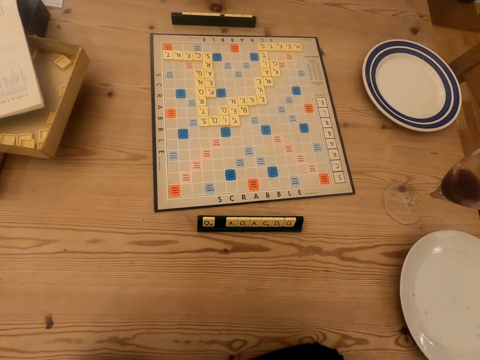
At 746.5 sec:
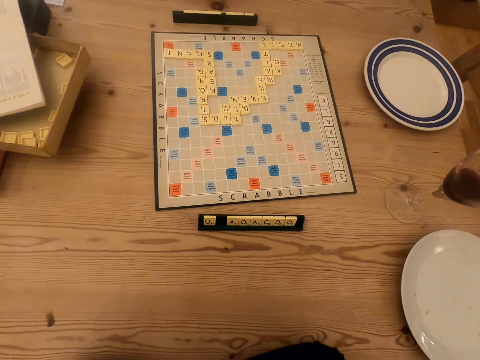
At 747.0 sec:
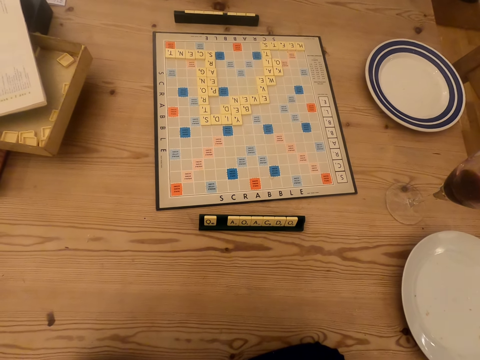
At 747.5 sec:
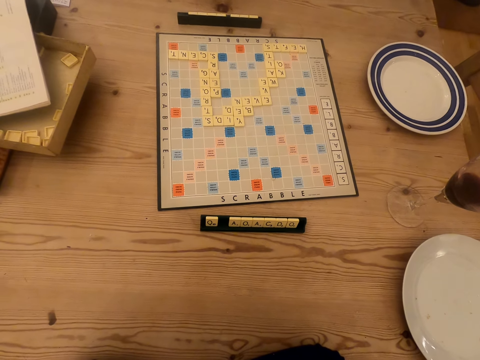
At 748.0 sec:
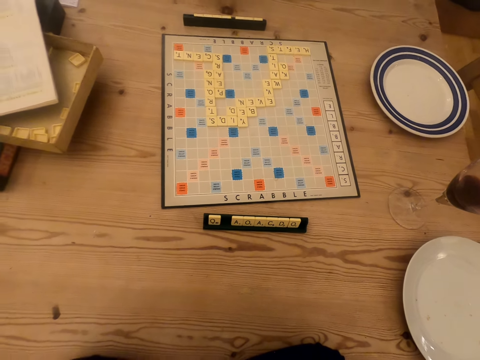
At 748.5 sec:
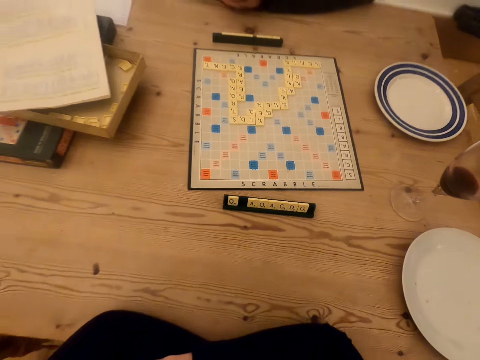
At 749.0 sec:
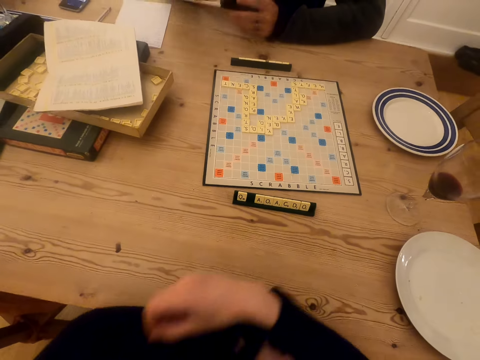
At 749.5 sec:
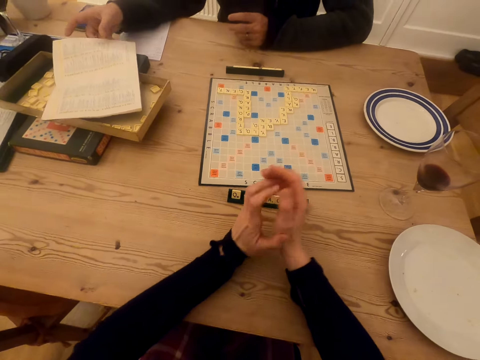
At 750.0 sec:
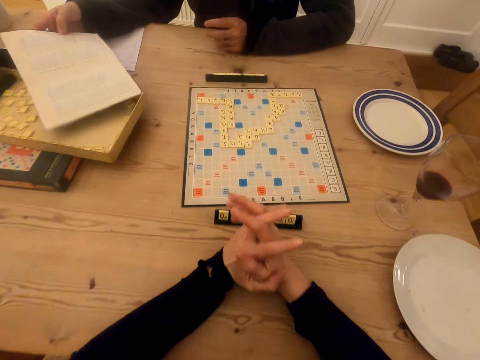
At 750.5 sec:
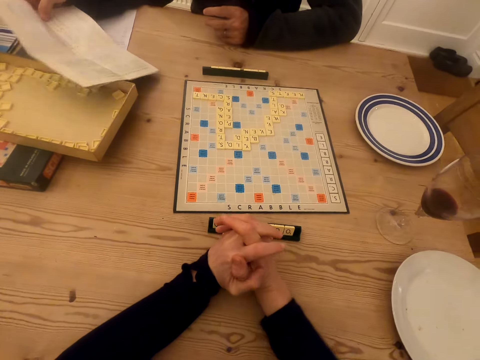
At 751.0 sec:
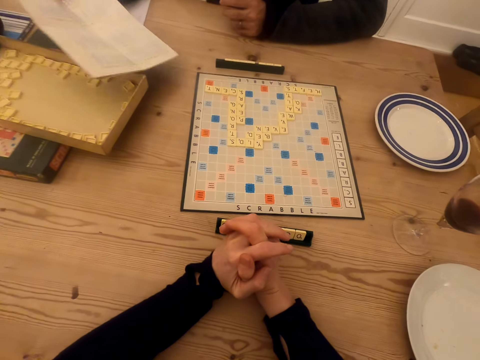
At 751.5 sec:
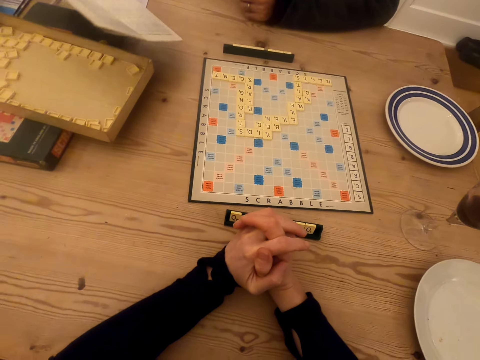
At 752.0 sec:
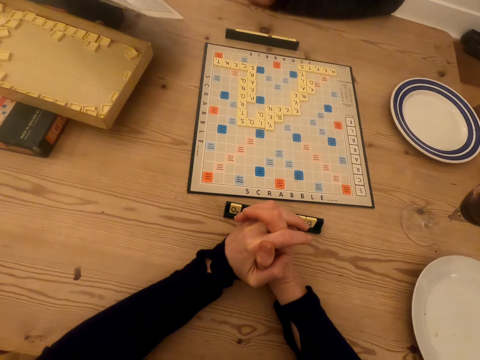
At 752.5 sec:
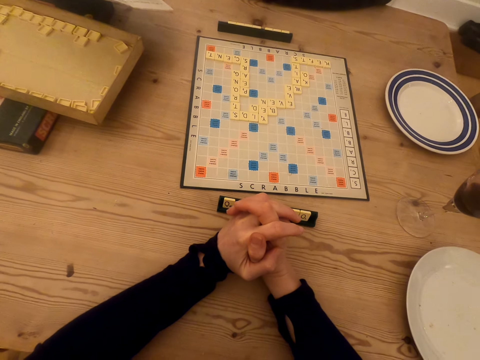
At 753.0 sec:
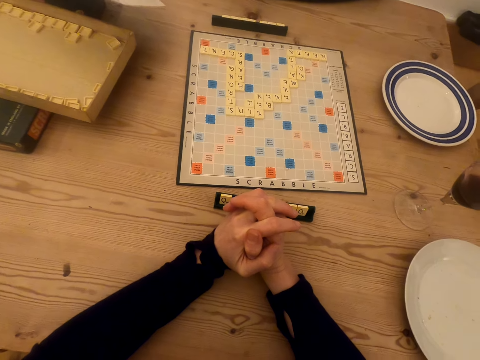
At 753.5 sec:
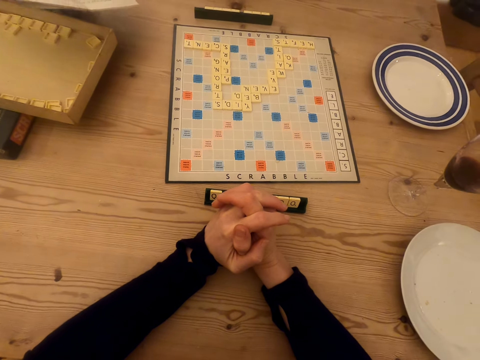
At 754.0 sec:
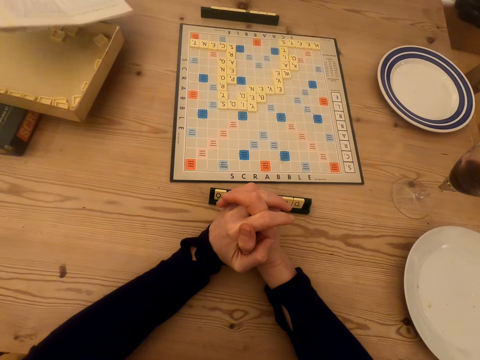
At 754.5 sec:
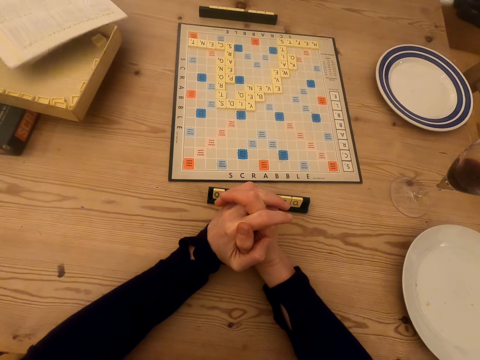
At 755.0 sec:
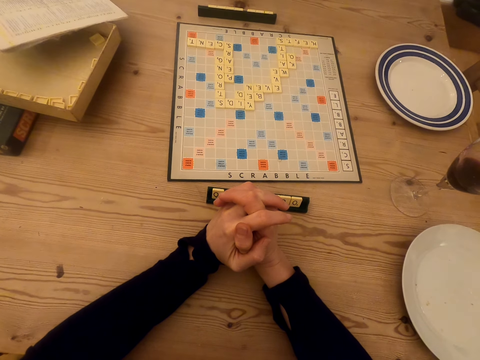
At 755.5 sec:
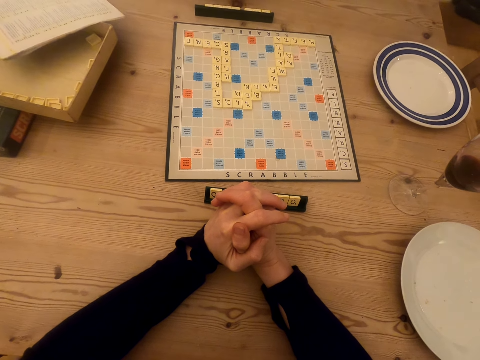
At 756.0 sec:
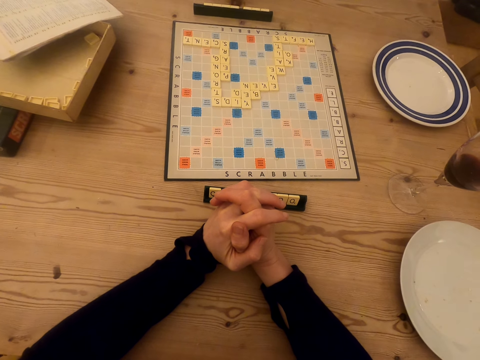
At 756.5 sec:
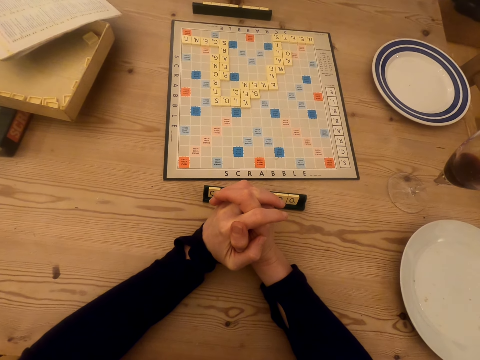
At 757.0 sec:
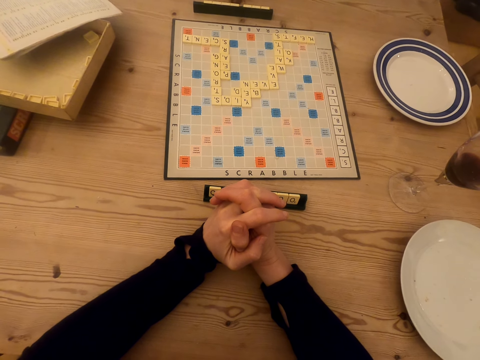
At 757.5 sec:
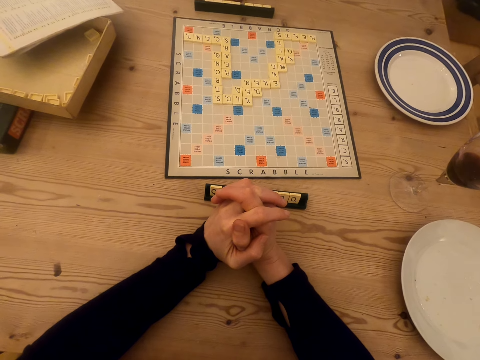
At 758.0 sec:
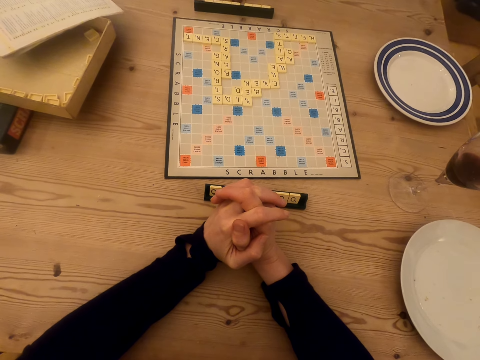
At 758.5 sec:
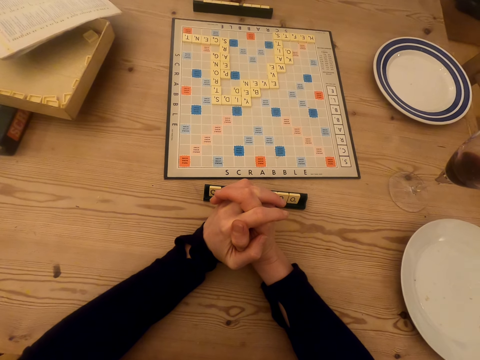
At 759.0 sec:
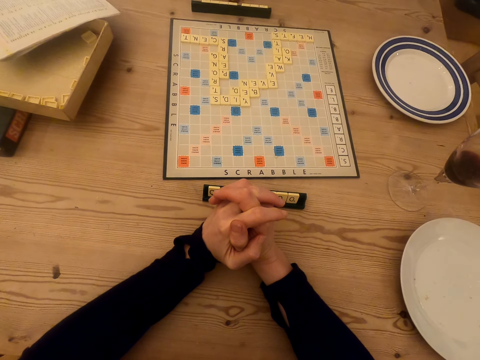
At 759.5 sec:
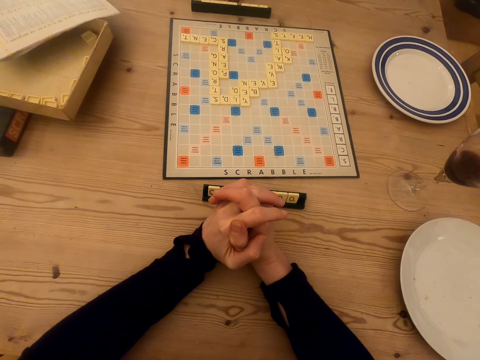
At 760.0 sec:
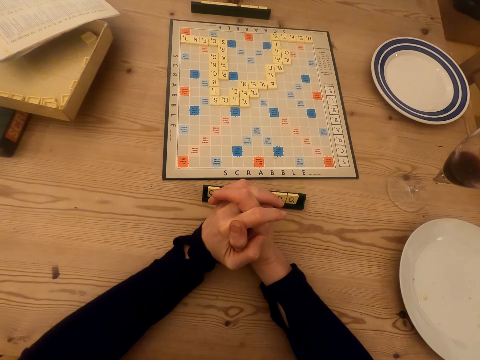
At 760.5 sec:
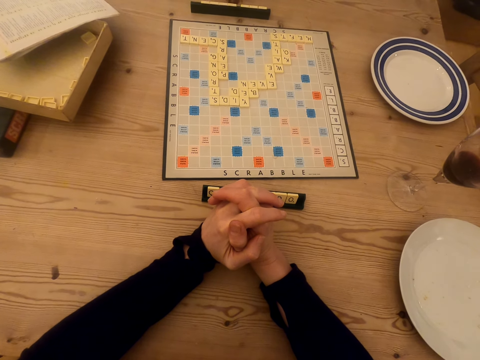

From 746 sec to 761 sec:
The camera wearer looks at the scrabble board. A man looks at the scrabble board. The camera wearer places hands on the table. The man picks up the booklet manual, stares at the booklet manual, and places the booklet manual on the box.

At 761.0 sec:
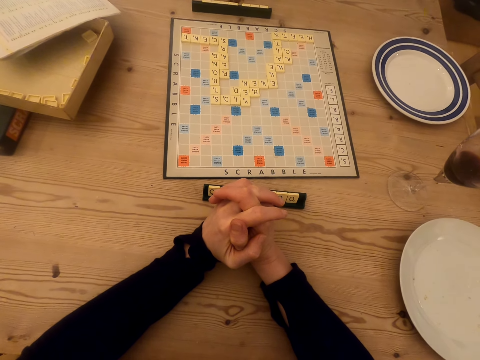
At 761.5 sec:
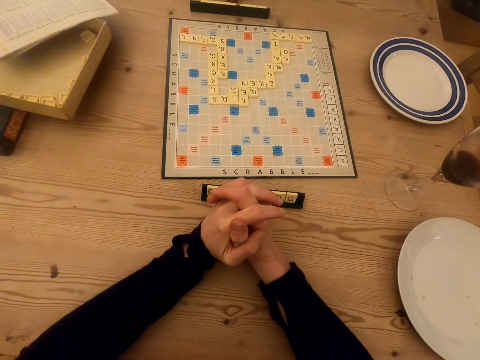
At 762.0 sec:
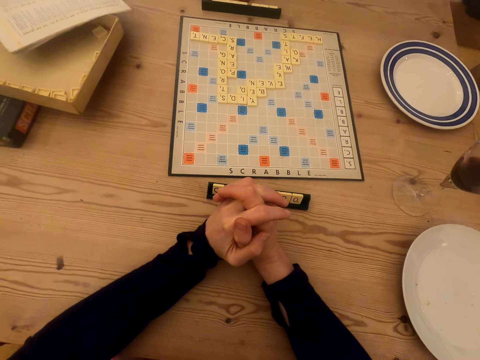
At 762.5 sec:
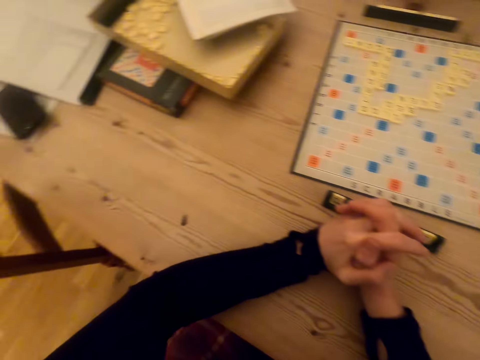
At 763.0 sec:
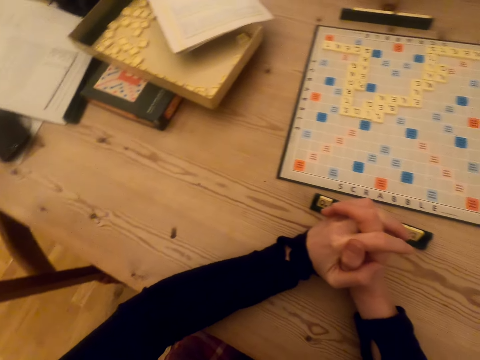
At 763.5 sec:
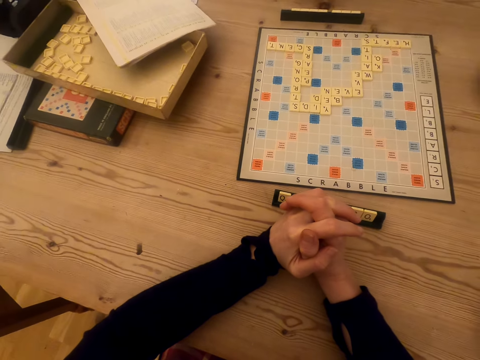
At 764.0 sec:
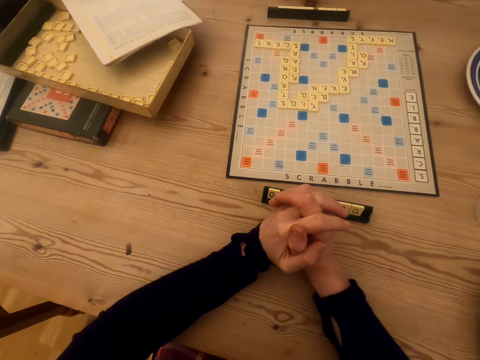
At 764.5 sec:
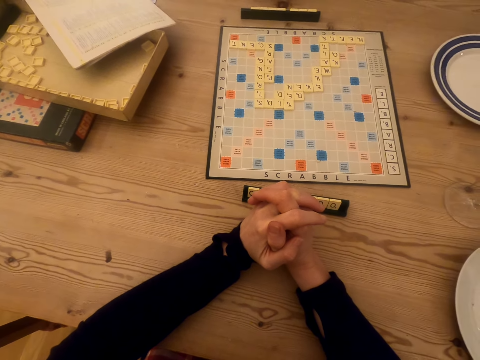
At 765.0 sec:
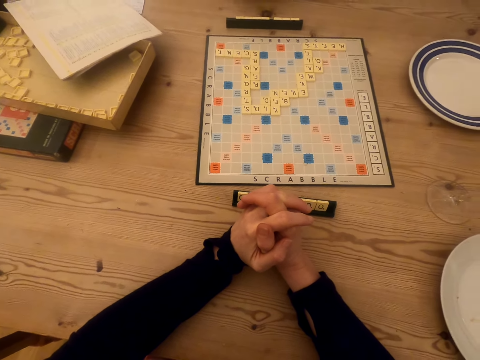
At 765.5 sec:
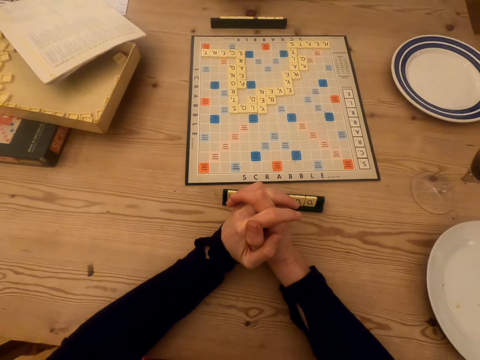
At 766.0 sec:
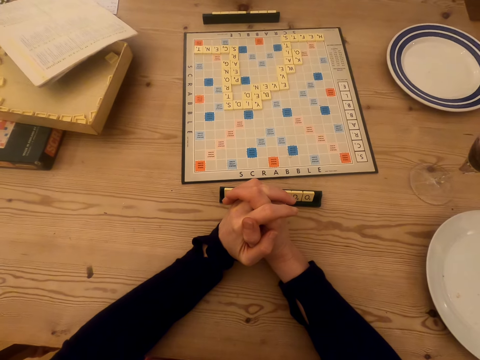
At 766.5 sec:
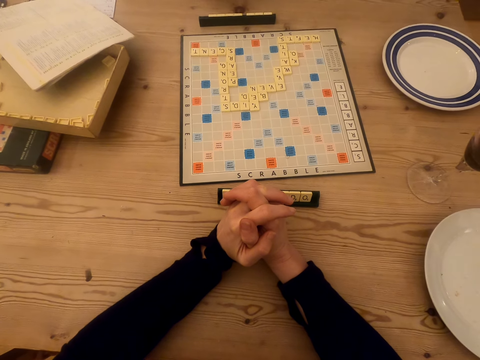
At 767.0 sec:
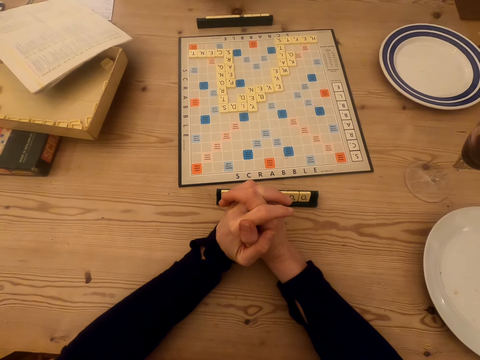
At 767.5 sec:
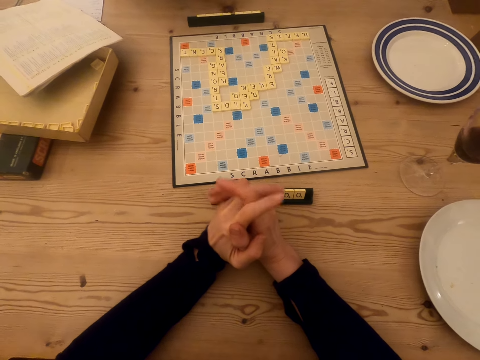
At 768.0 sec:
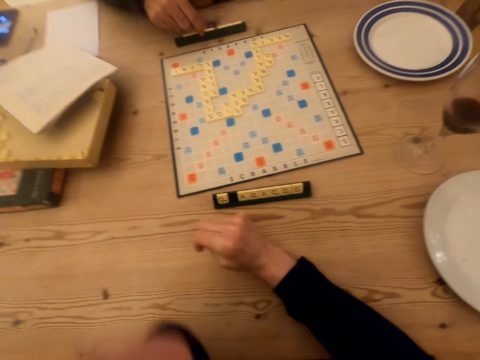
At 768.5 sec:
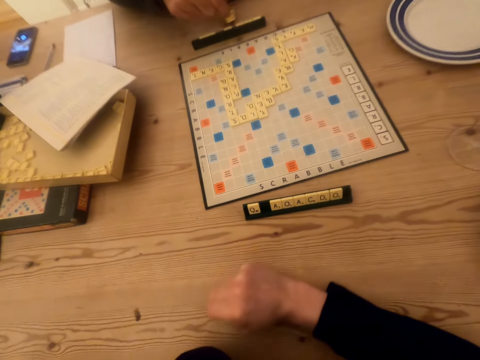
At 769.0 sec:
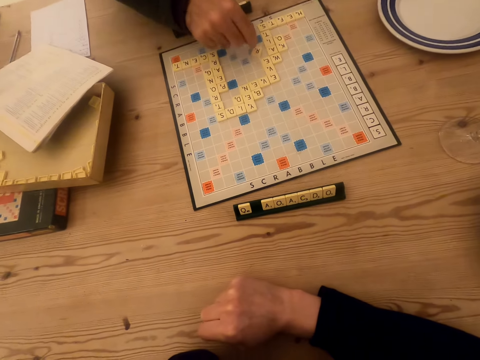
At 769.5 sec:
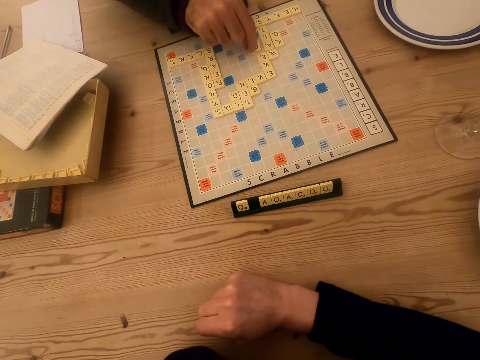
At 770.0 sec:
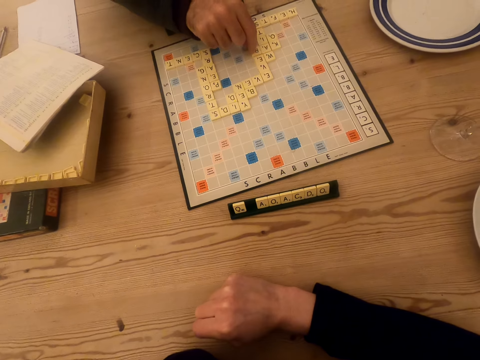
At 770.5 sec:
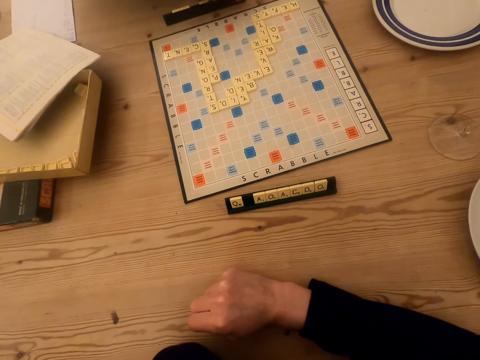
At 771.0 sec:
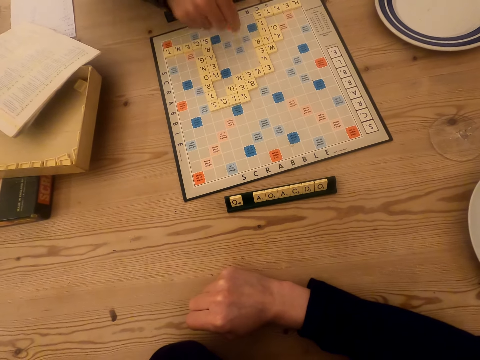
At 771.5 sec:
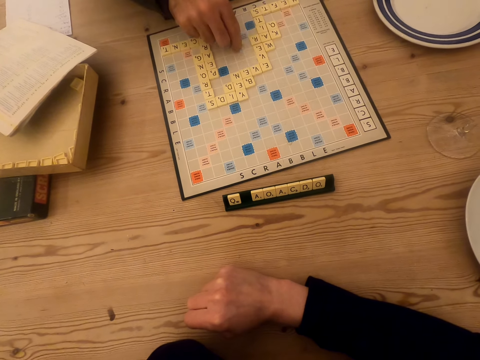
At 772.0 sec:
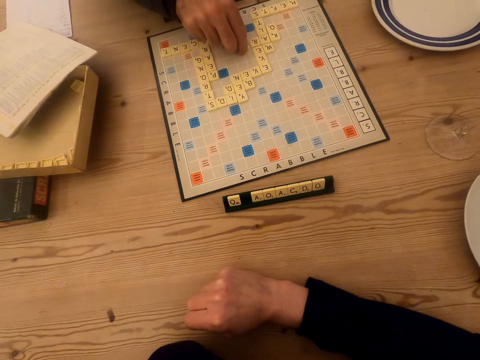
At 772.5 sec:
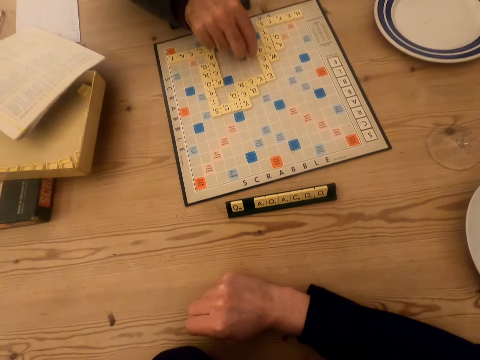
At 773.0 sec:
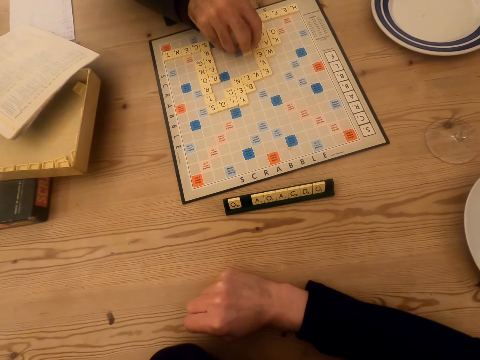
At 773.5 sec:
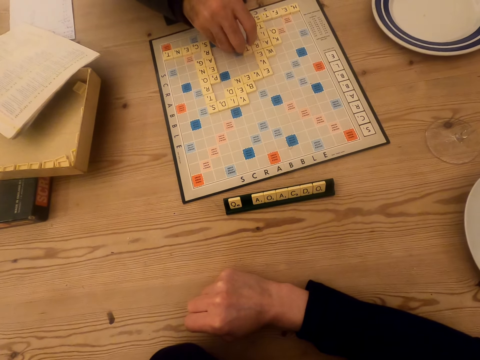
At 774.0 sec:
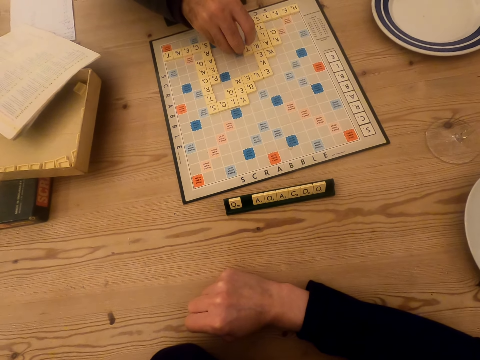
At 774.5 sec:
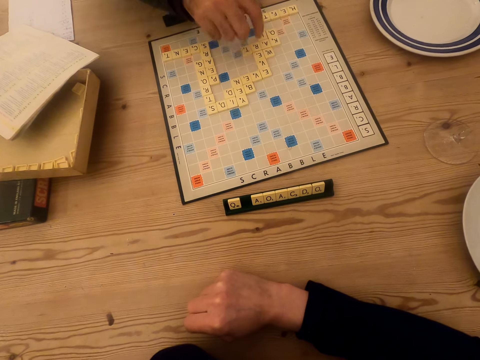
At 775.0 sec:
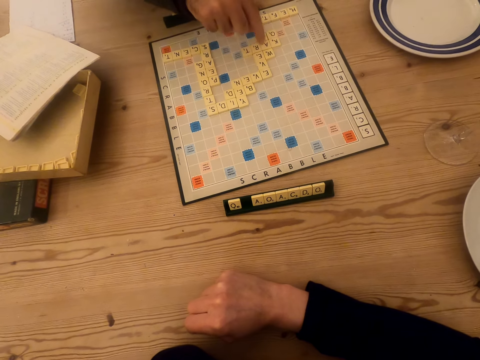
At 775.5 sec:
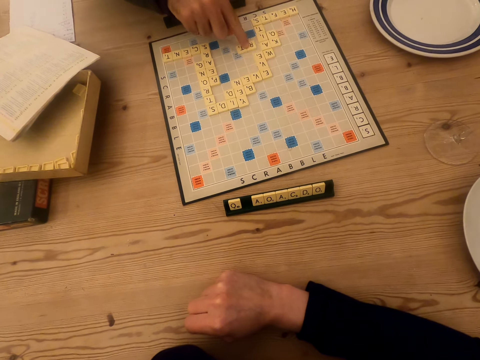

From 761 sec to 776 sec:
The camera wearer moves the left hand. A man picks up a scrabble tile. The camera wearer joins hands. The man looks at the booklet and places the scrabble tile on the scrabble board. The camera wearer stares at the scrabble board. The man picks up a scrabble tile and places the scrabble tile on the scrabble board. The camera wearer interacts with the man. The man stares at the scrabble board, plays scrabble on the board, points at the scrabble tiles, and moves the scrabble tiles on the scrabble board.
